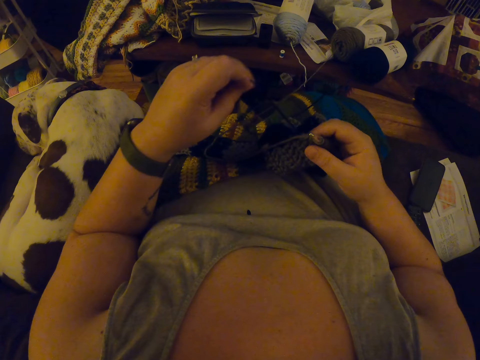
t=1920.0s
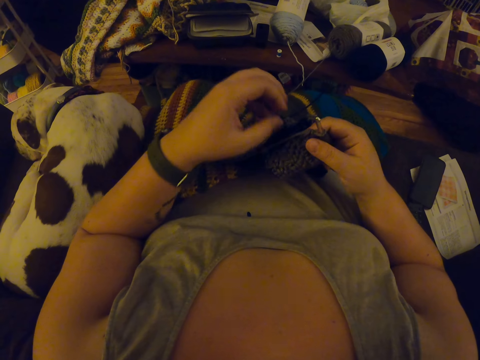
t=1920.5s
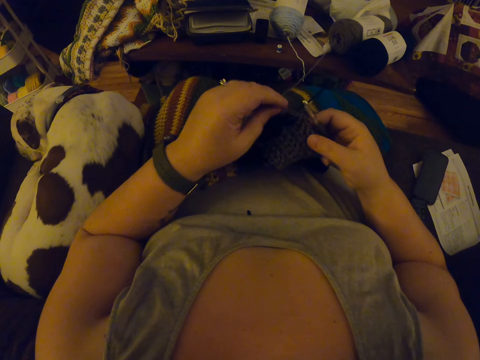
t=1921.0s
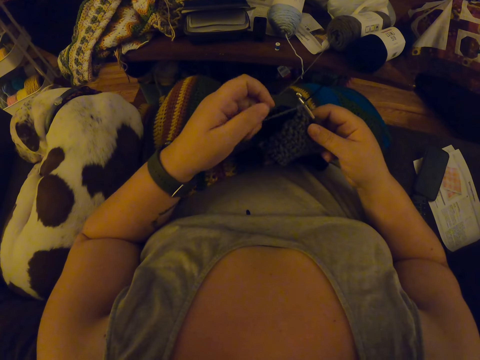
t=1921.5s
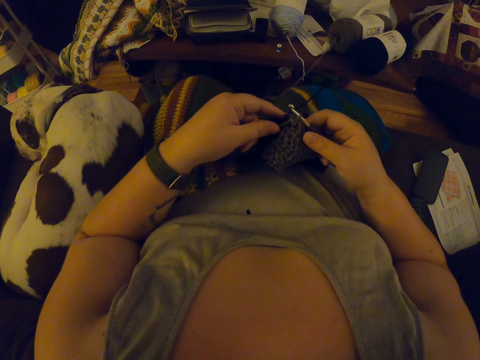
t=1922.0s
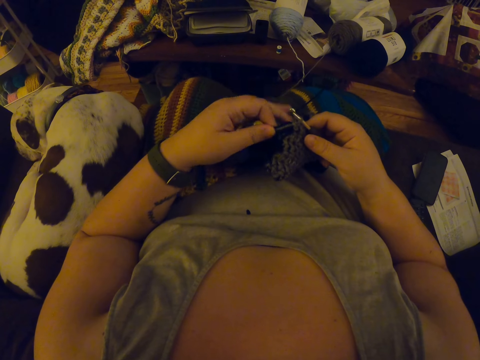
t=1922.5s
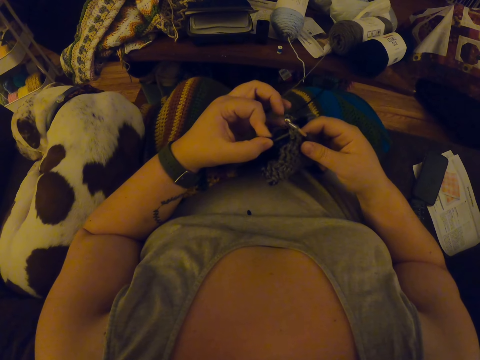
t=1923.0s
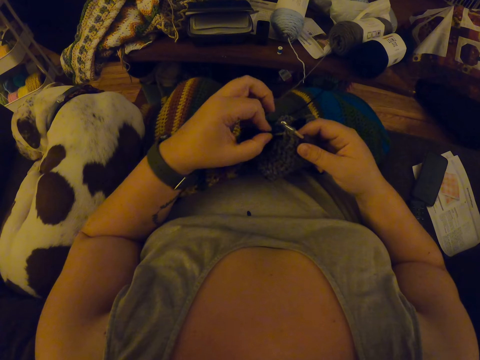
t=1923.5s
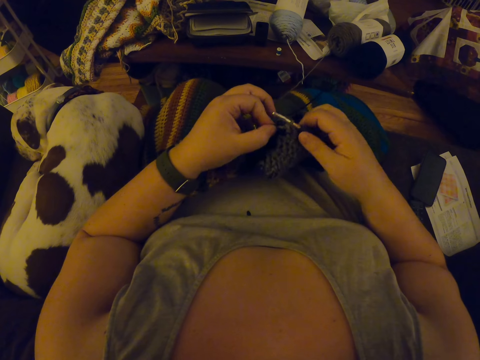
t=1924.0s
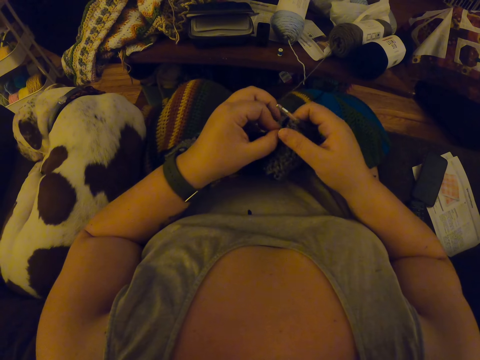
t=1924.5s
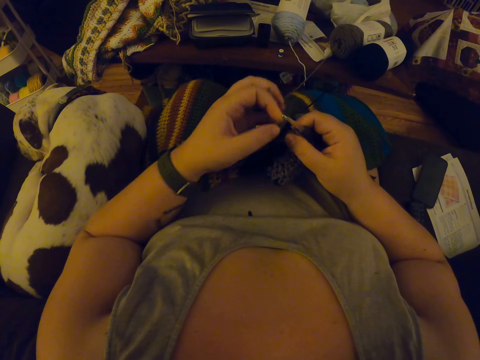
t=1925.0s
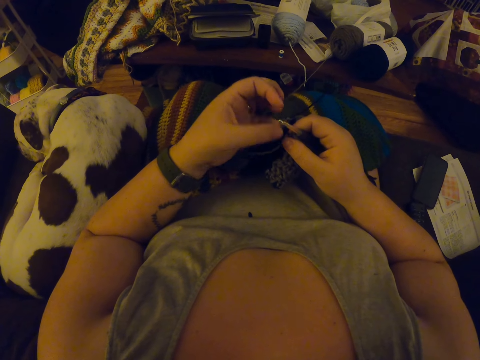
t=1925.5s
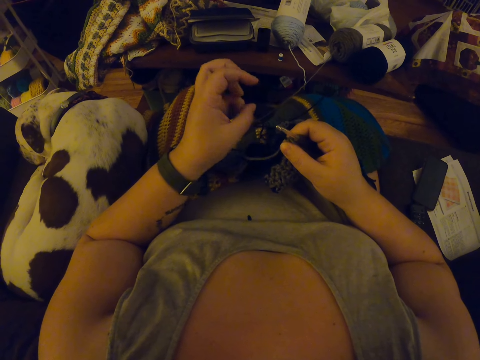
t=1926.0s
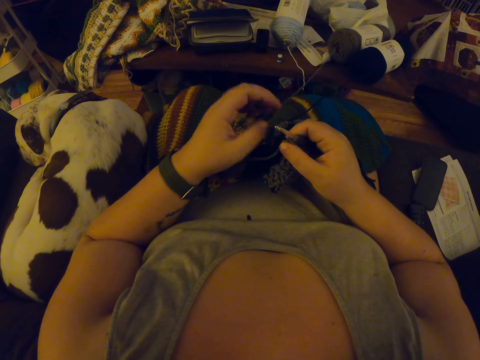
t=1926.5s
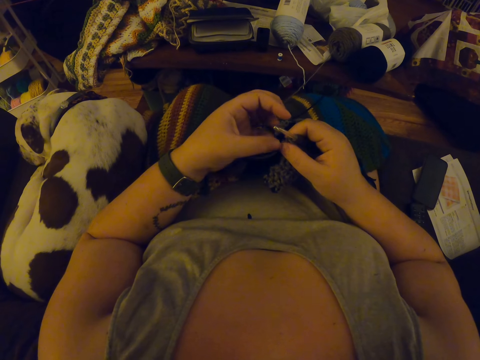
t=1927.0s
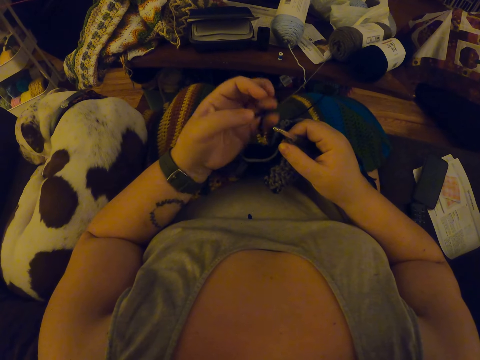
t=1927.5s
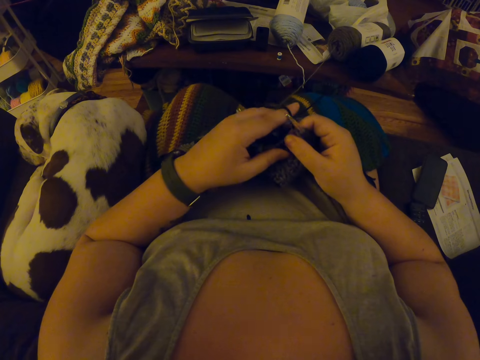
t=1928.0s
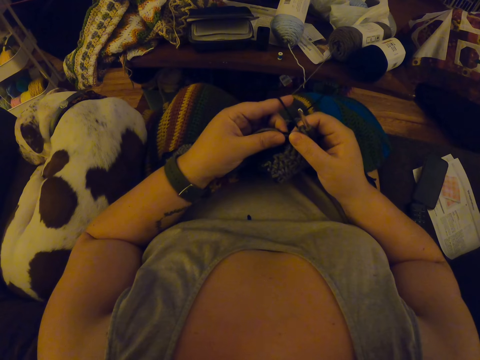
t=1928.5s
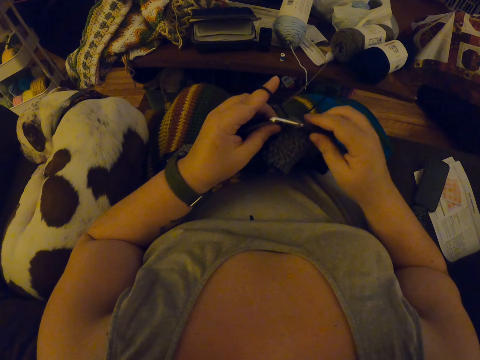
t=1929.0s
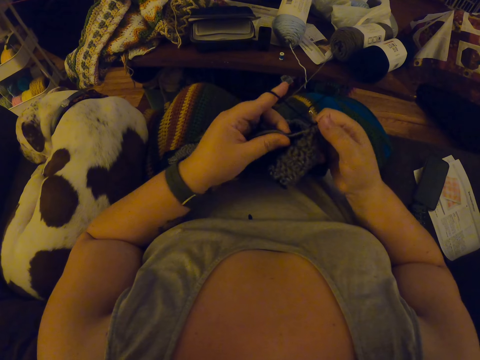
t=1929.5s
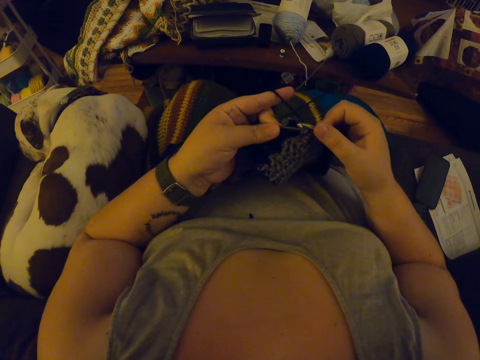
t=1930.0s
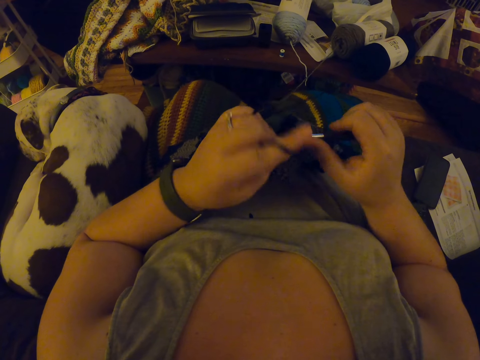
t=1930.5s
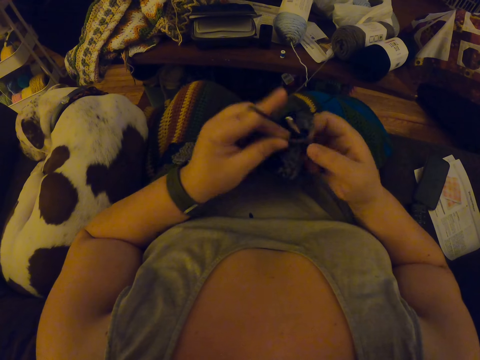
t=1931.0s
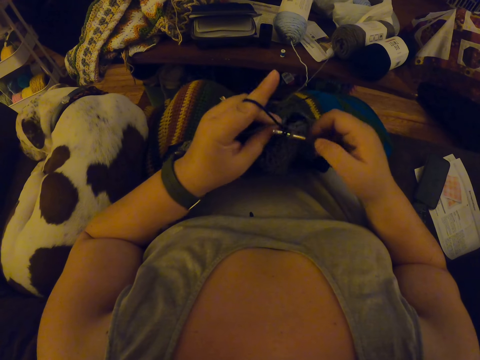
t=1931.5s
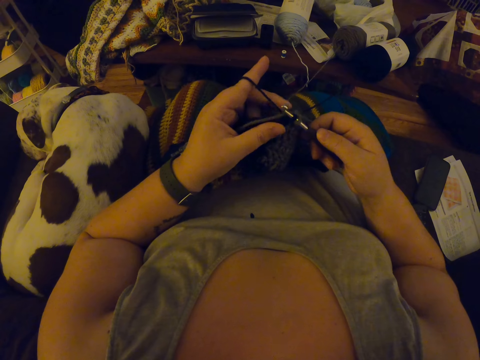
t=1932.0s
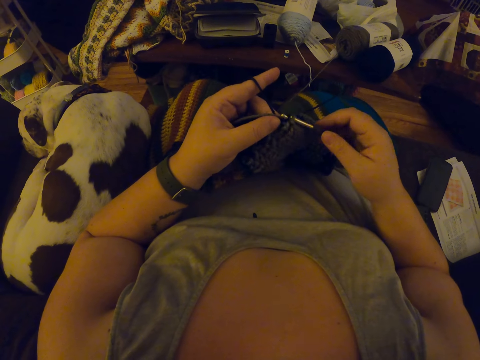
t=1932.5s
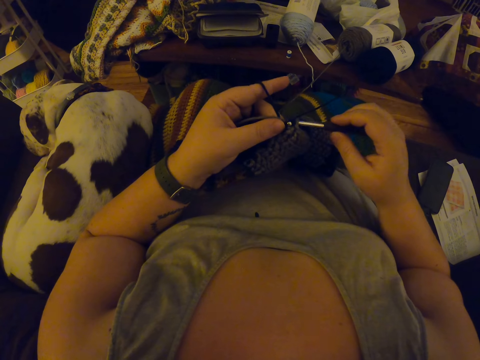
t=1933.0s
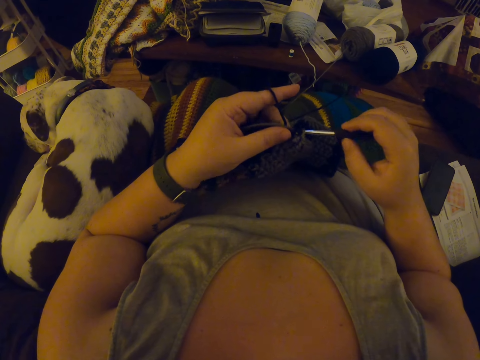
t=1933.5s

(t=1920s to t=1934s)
The camera wearer moves a yarn with her hand. She pulls the yarn with her fingers. She twists the yarn on her finger. She knits a garment with the yarn and a crochet hook.

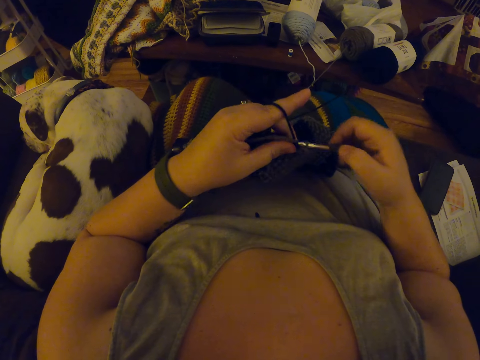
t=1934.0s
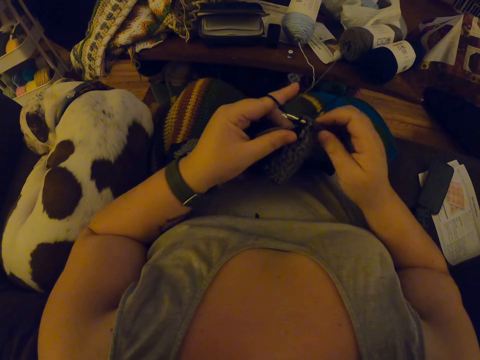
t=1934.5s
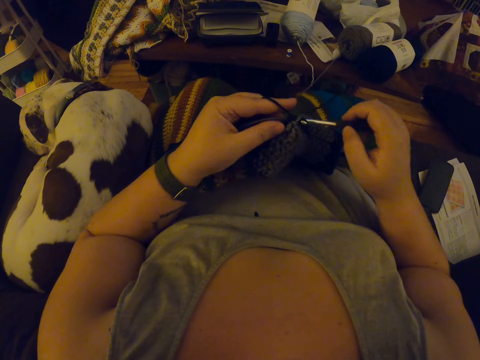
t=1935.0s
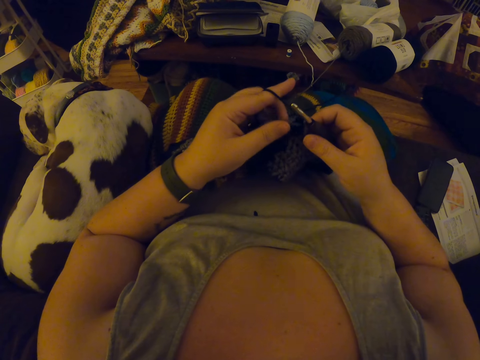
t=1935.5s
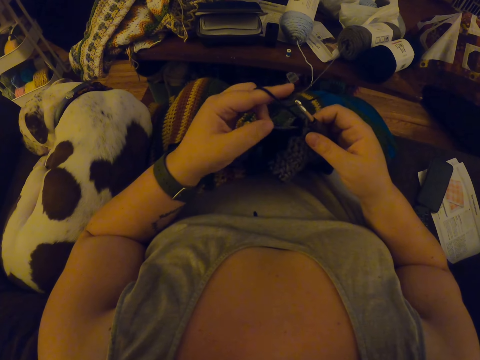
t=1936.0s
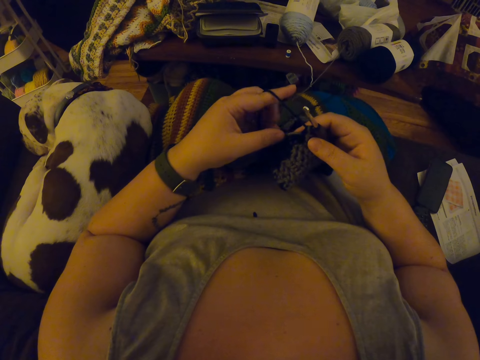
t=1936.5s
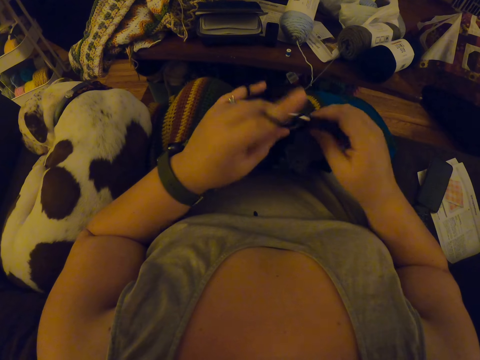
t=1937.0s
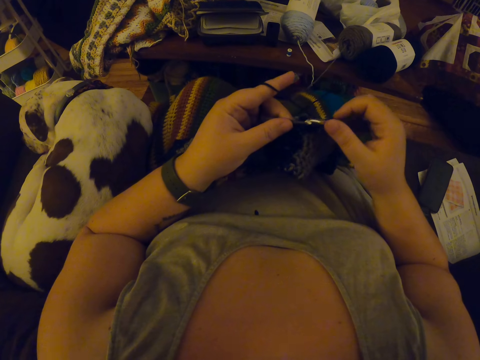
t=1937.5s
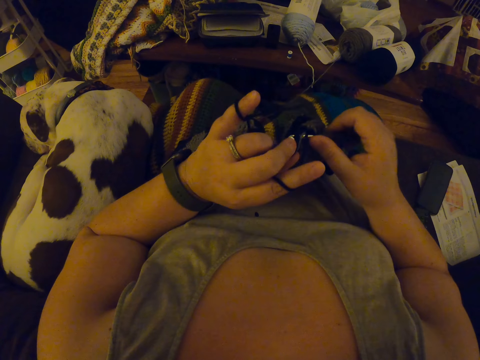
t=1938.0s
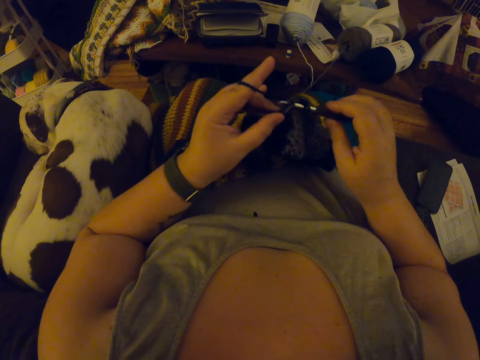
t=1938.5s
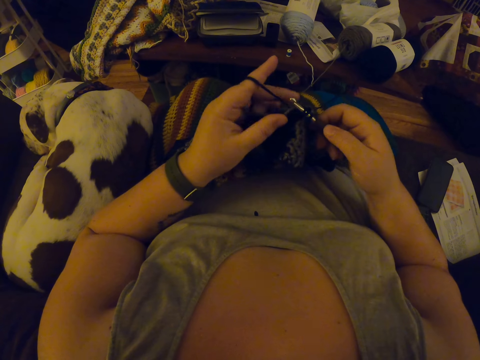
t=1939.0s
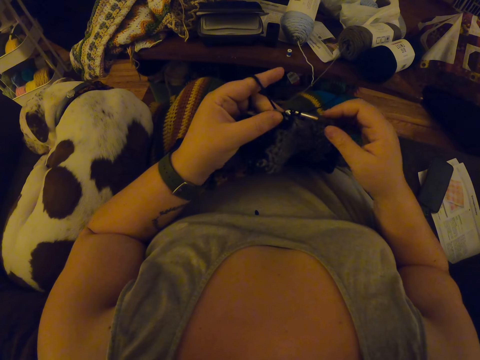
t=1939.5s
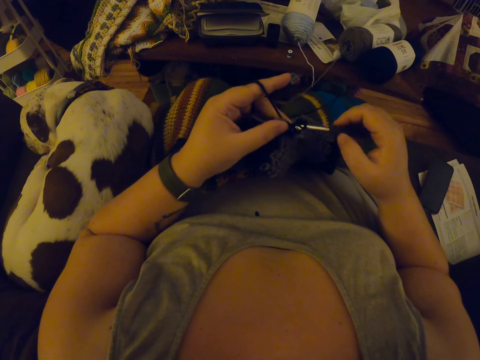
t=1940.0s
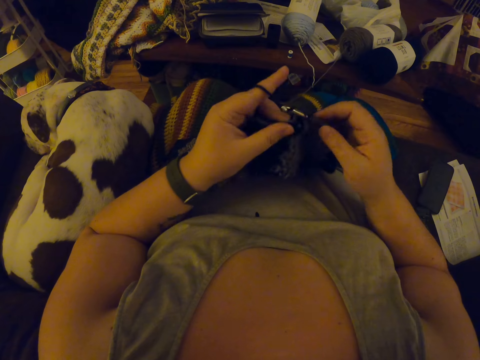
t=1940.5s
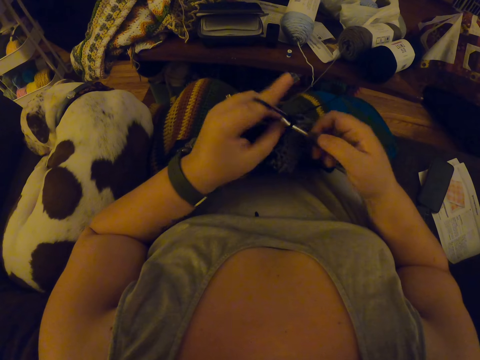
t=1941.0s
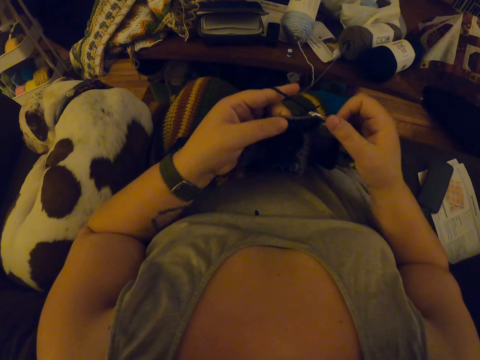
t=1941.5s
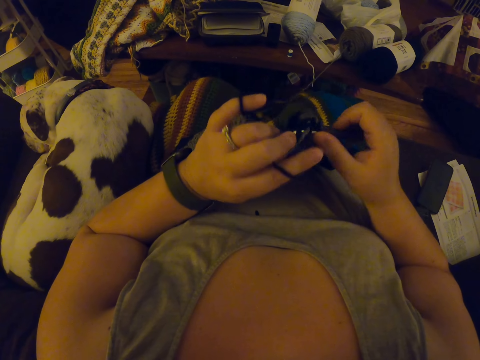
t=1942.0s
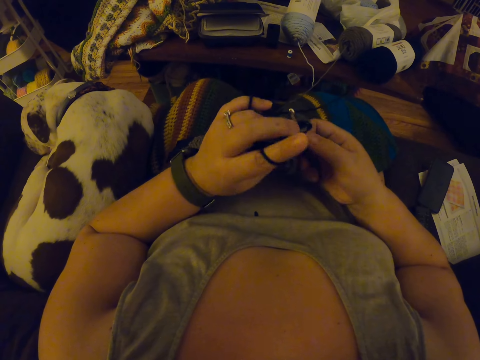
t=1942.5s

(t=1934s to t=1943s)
The camera wearer aligns a yarn on the garment. She knits the garment with the yarn and a crochet hook.

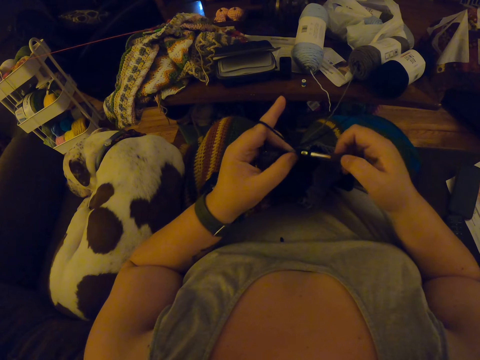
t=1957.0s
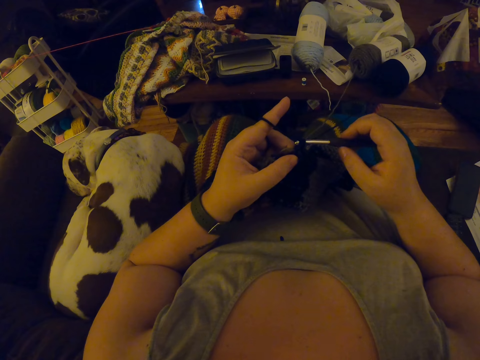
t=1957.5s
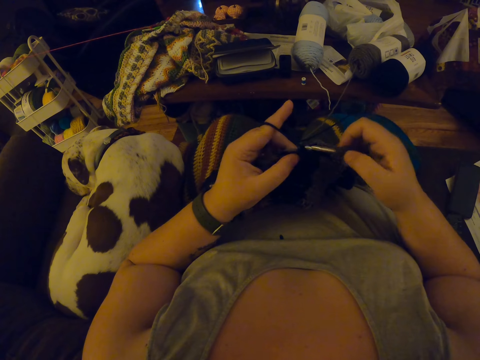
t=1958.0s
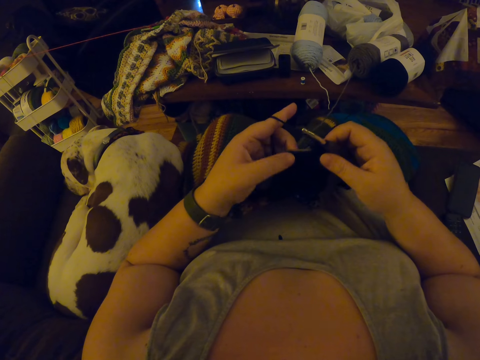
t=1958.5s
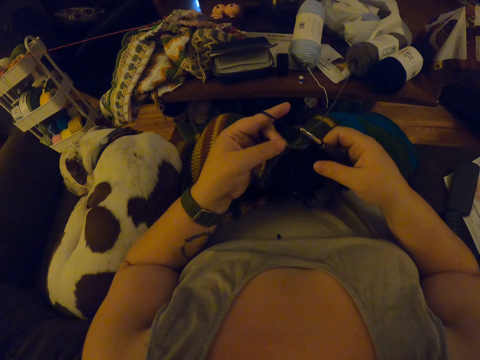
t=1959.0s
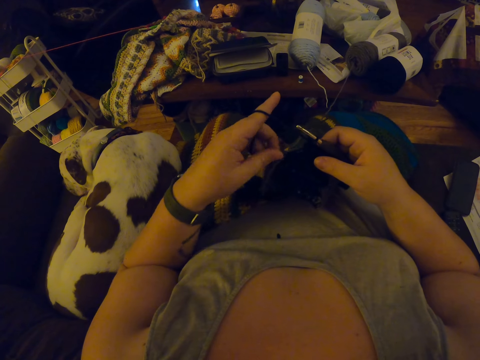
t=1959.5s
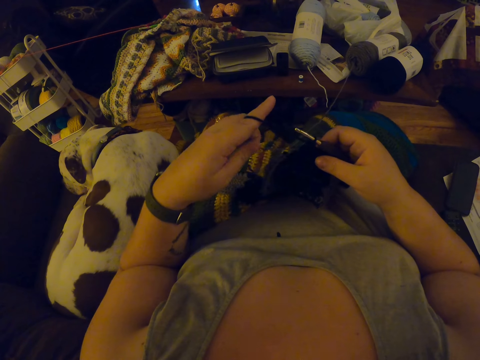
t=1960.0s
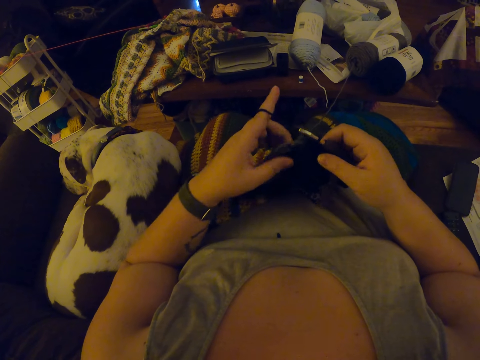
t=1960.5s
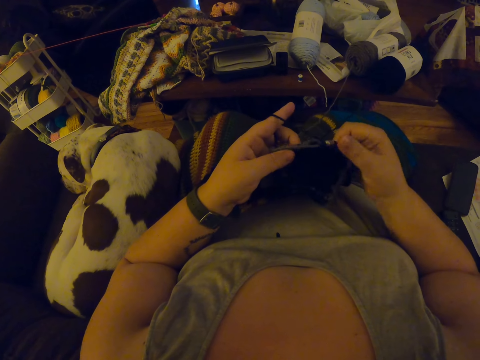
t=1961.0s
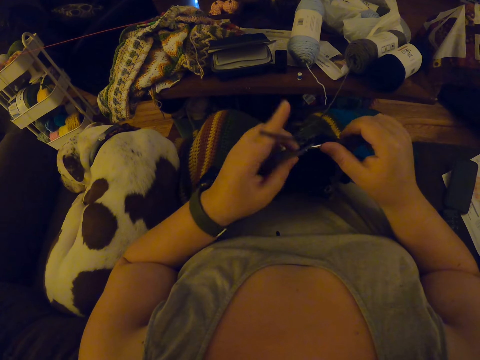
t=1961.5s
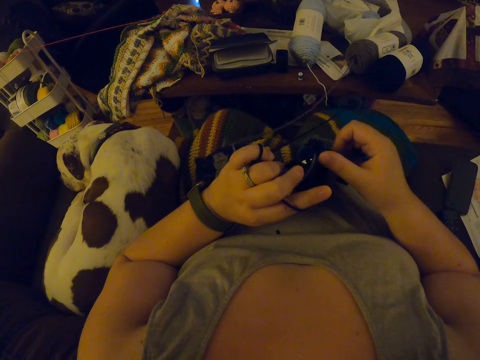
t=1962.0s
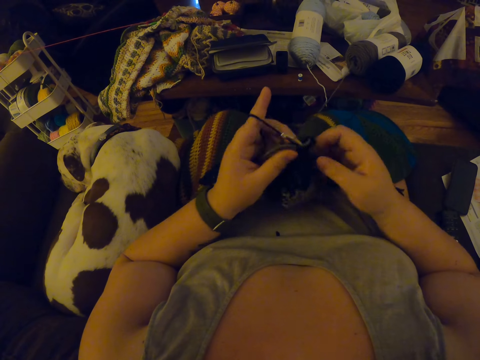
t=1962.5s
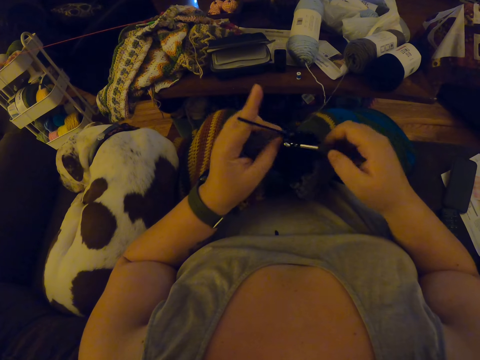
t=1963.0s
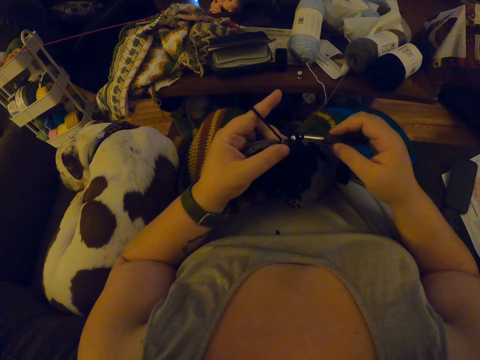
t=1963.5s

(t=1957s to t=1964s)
The camera wearer pulls the yarn with her finger. She knits a garment with the yarn and a crochet hook.
